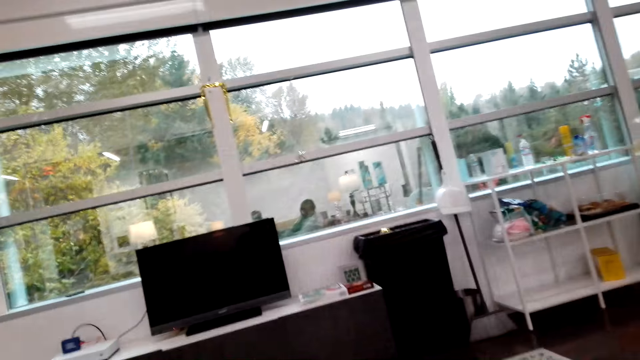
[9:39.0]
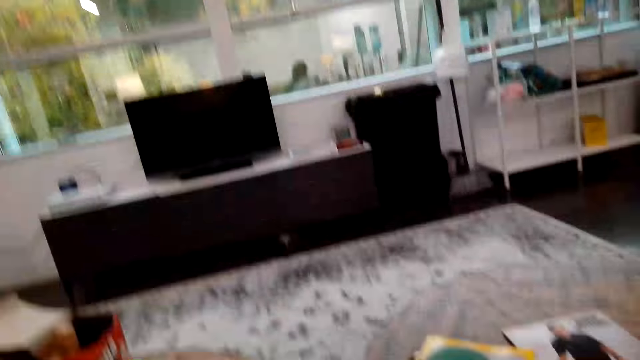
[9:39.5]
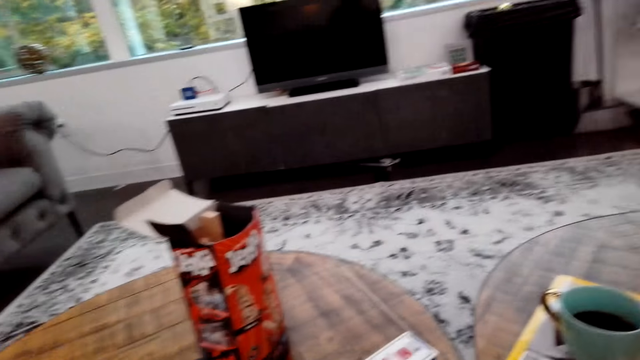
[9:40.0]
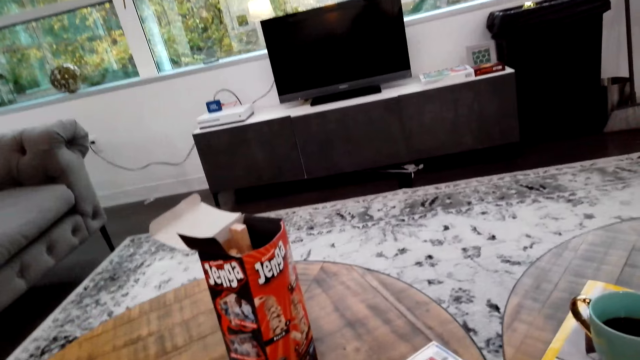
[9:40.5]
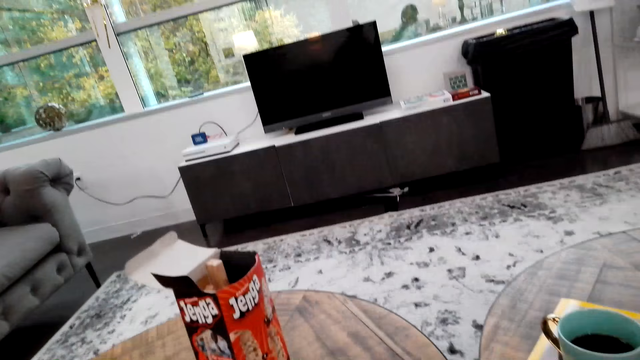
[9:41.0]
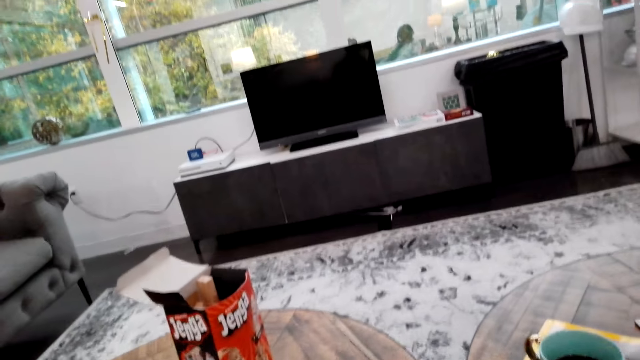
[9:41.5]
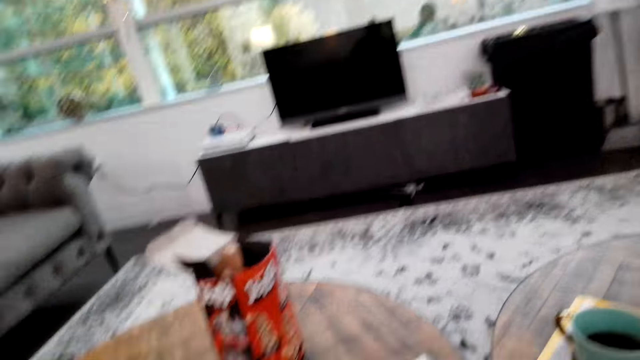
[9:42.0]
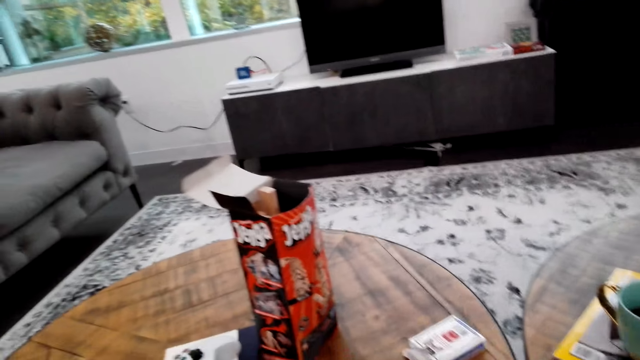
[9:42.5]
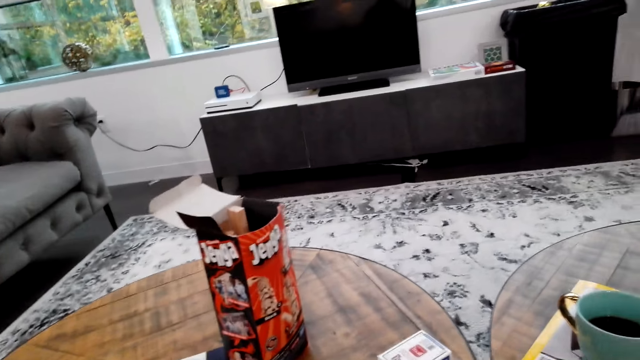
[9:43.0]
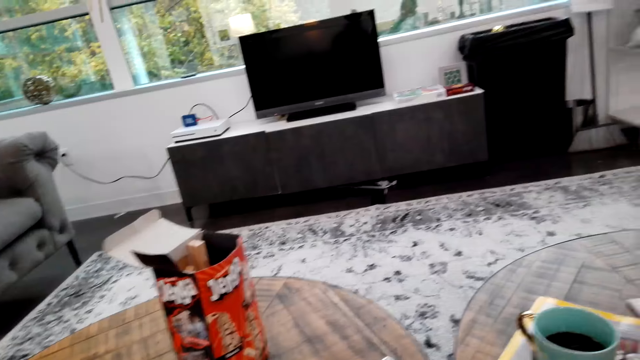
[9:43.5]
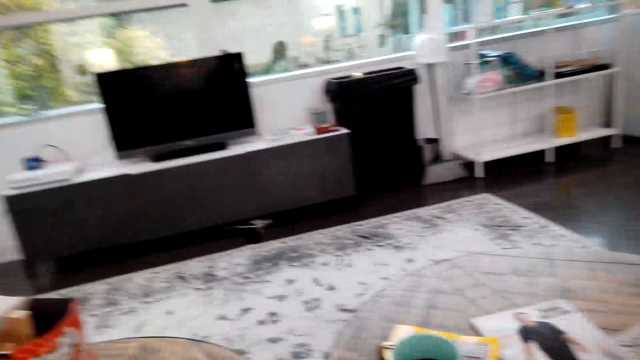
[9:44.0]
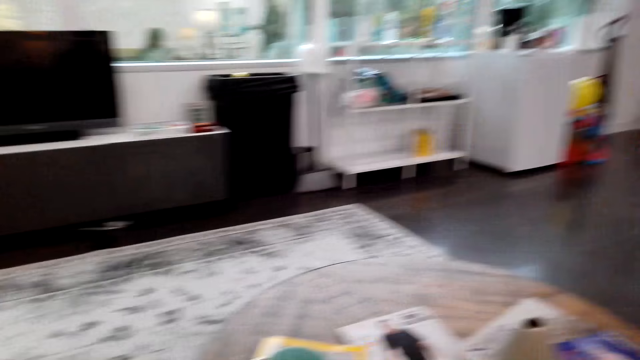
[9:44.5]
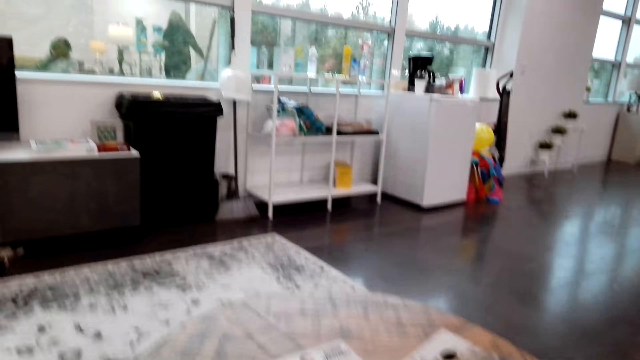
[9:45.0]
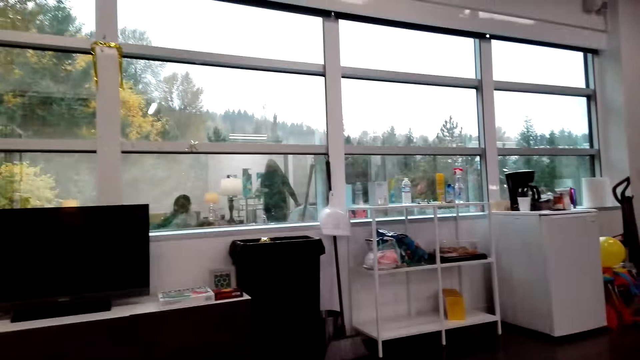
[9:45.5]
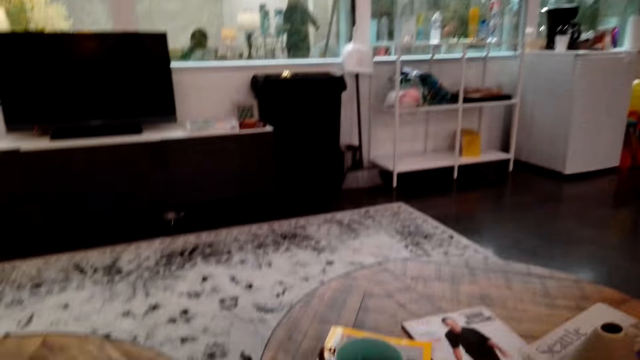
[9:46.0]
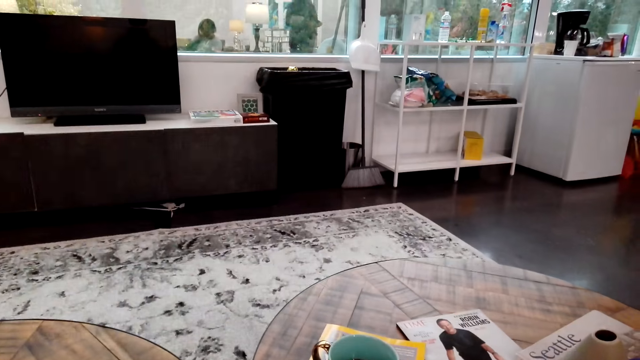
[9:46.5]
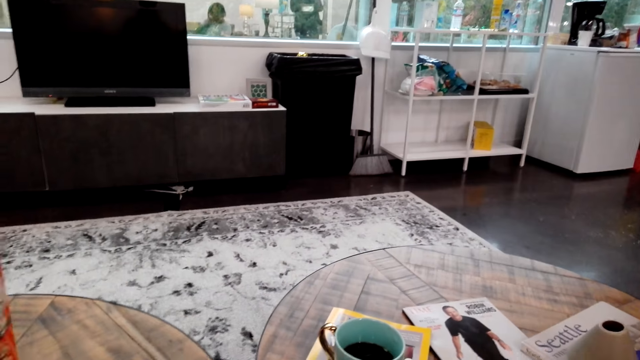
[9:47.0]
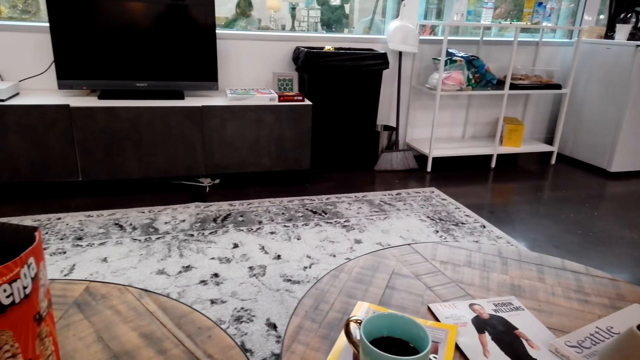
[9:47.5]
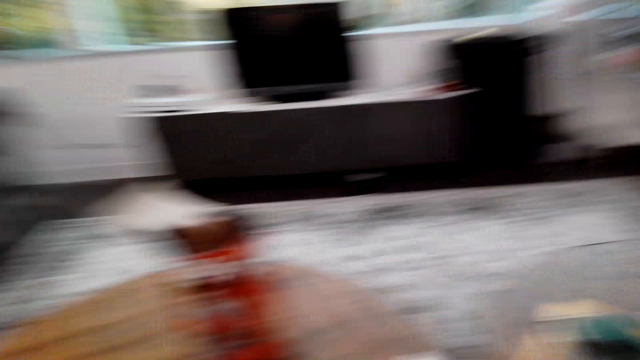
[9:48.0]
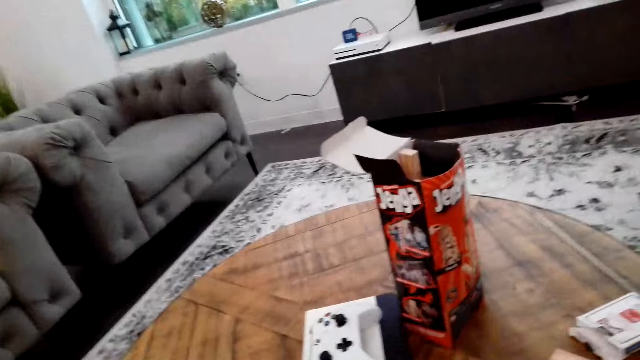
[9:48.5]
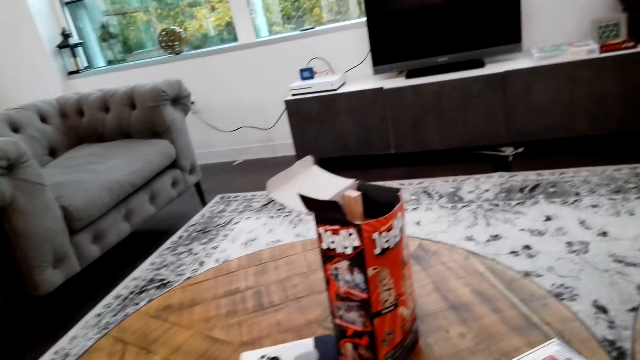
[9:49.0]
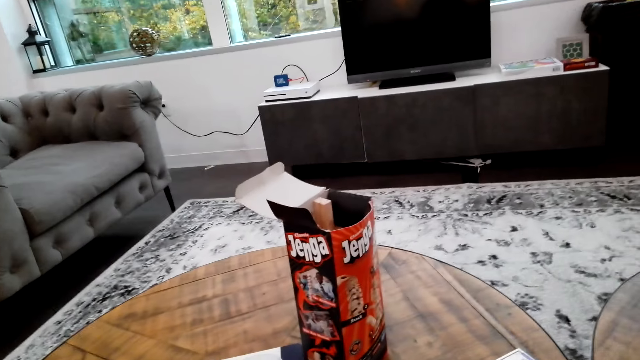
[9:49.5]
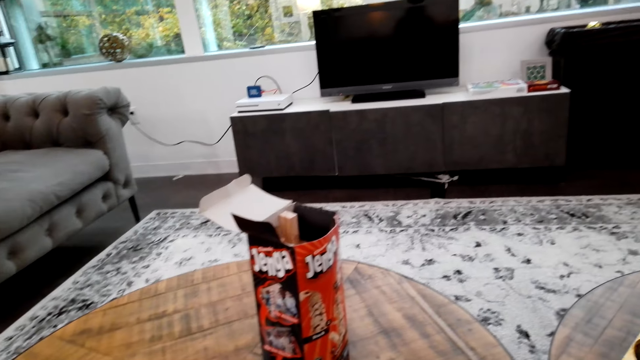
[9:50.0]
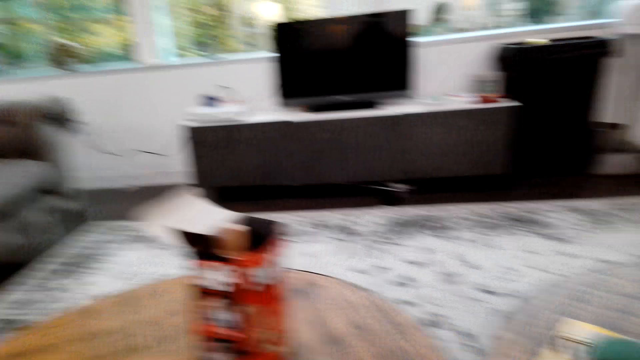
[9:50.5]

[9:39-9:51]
The camera wearer looks around.

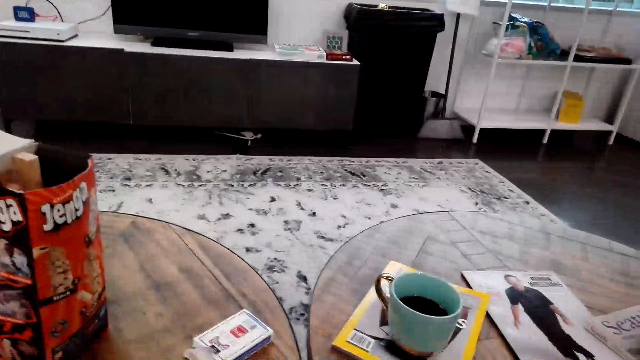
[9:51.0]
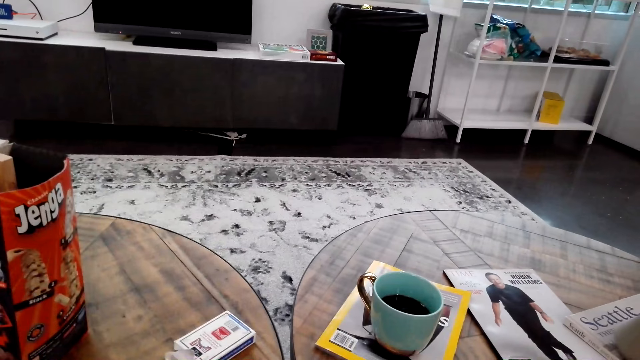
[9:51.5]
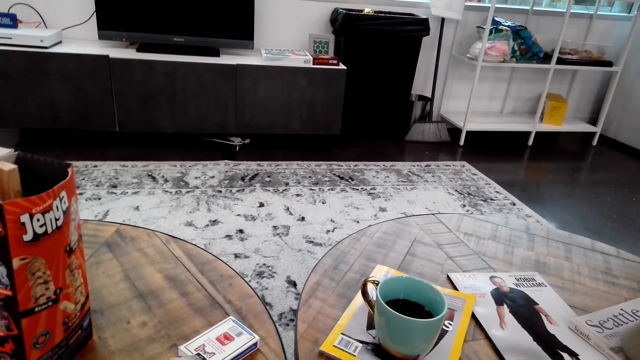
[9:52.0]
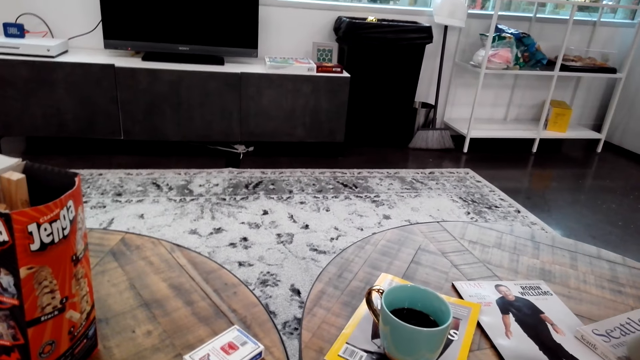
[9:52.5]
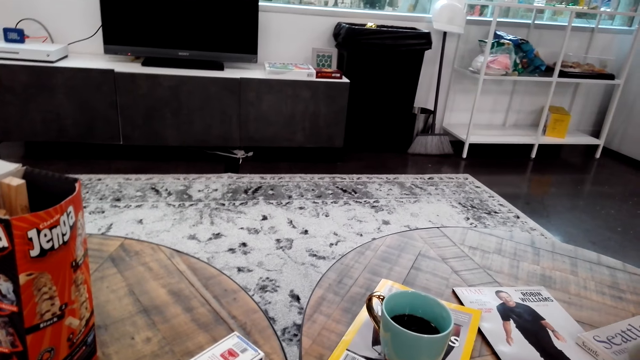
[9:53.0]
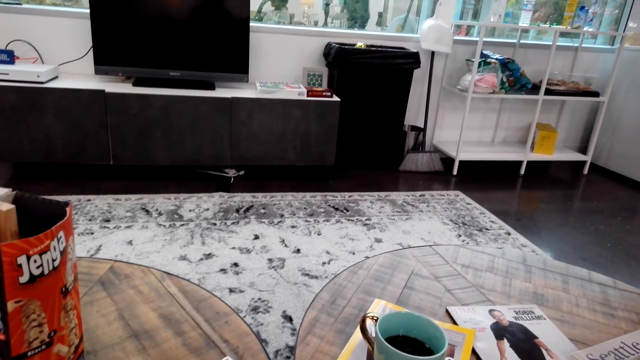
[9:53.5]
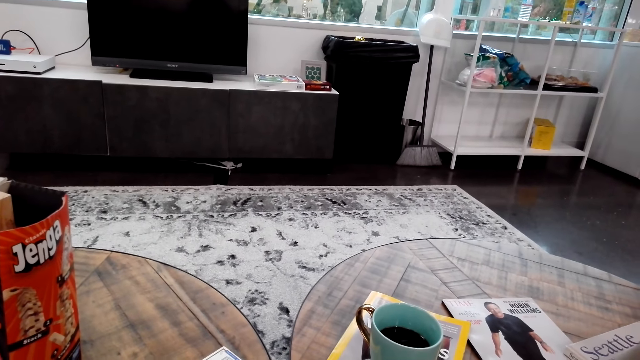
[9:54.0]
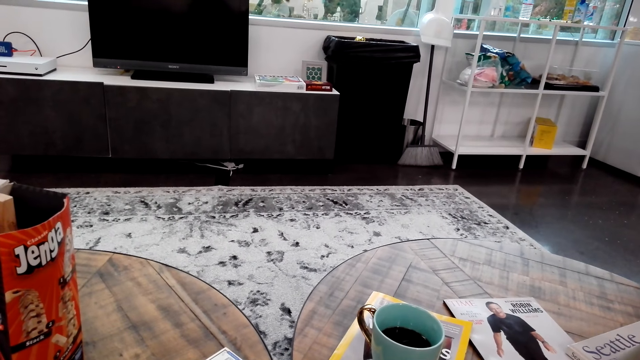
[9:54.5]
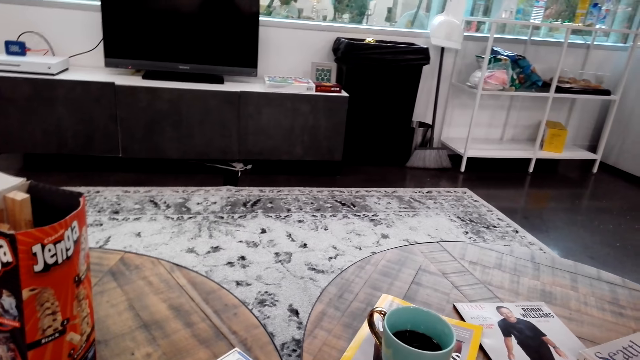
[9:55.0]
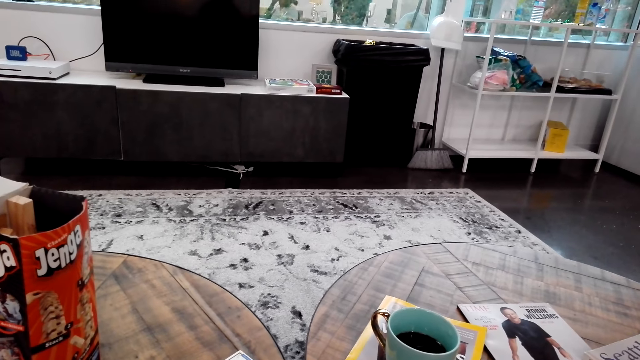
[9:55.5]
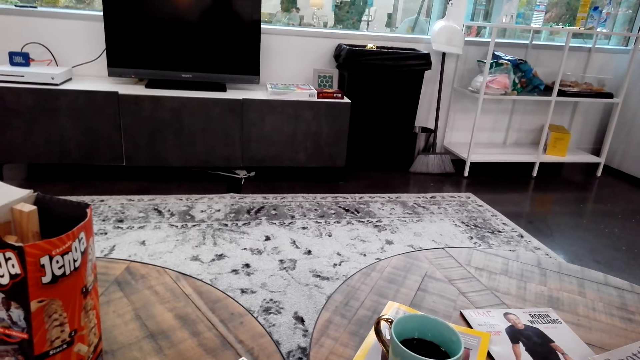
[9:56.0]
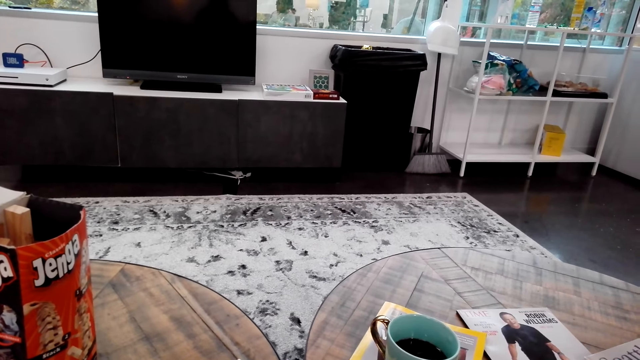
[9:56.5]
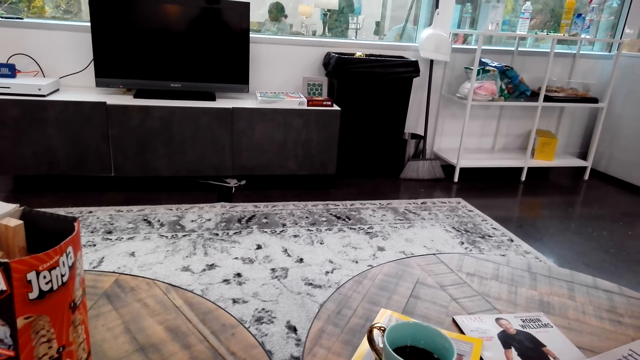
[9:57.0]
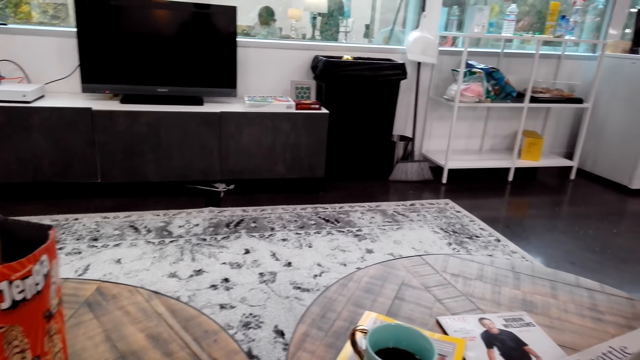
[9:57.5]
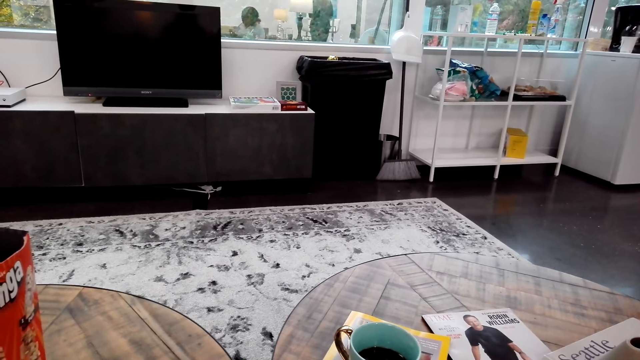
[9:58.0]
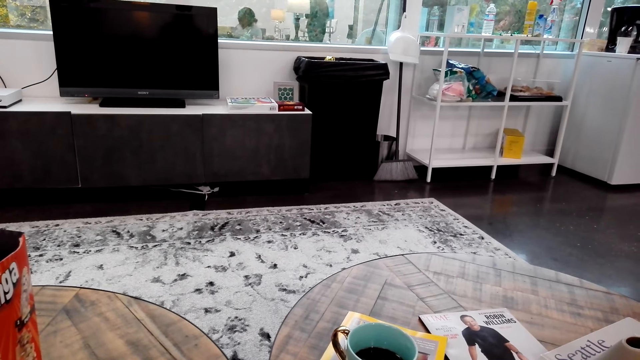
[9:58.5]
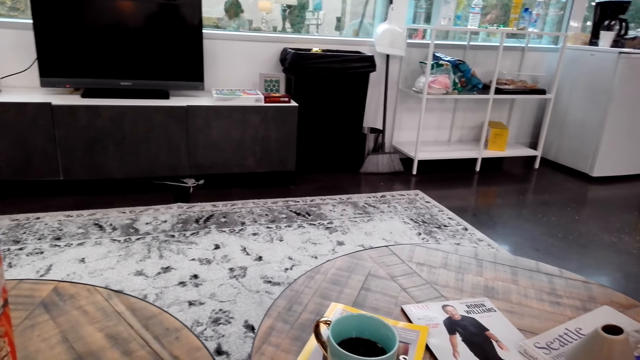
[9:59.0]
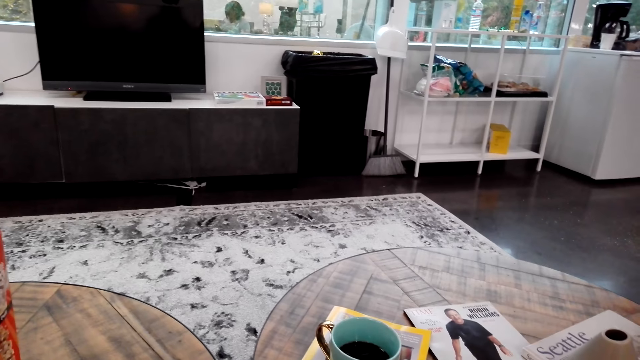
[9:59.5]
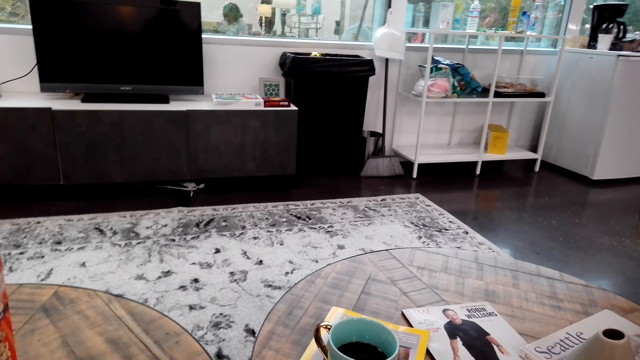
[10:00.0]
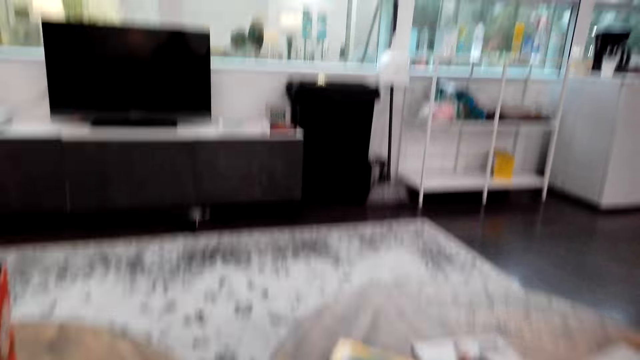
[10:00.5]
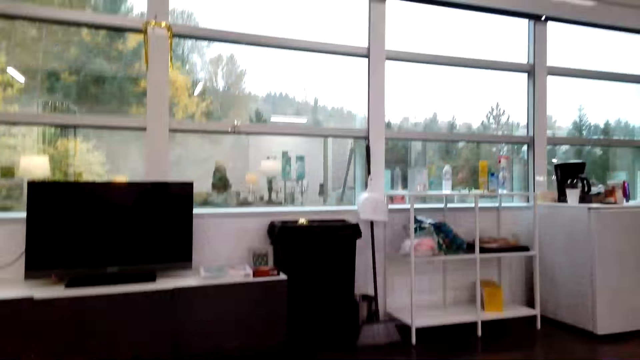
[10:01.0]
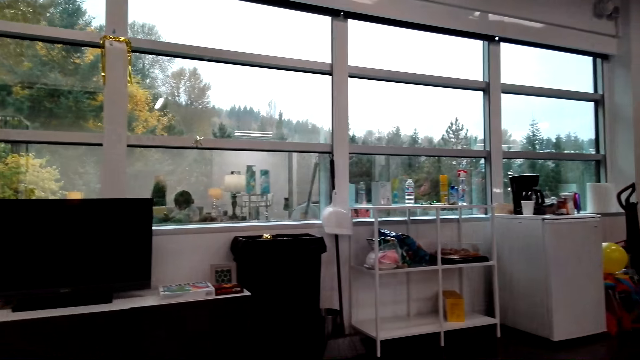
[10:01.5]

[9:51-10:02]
A woman speaks.
